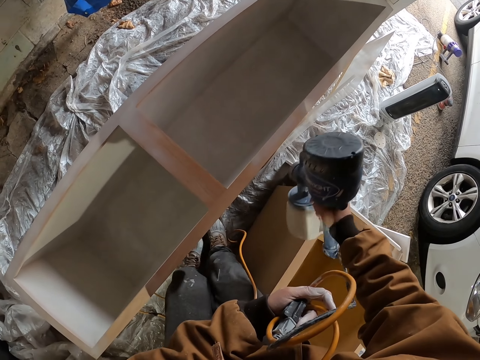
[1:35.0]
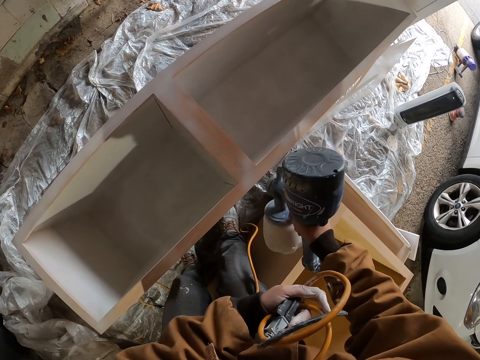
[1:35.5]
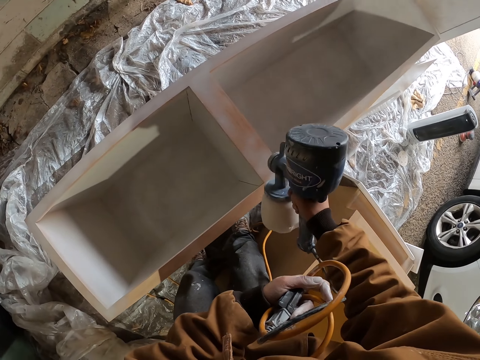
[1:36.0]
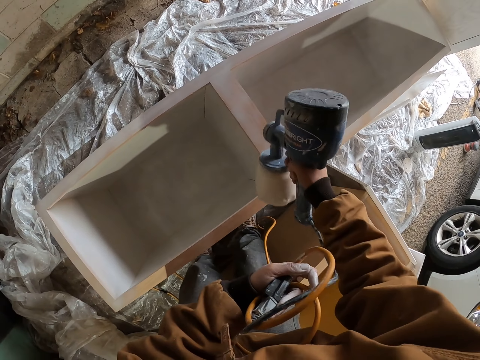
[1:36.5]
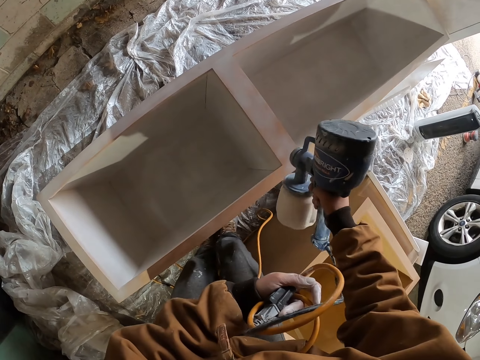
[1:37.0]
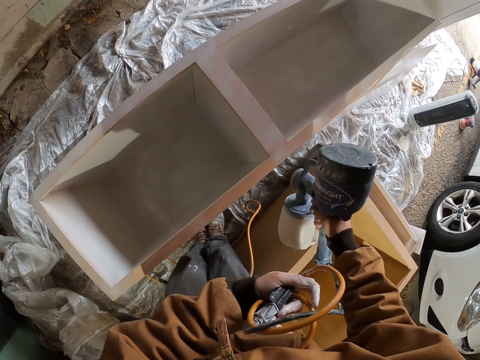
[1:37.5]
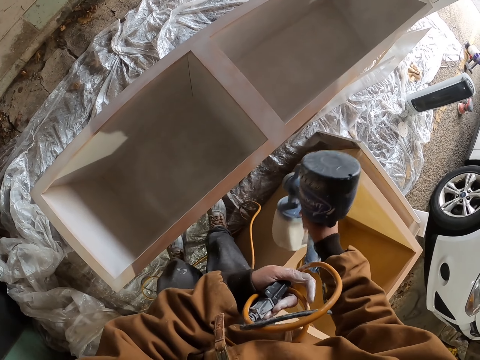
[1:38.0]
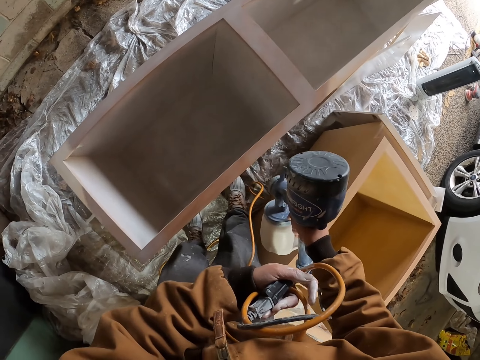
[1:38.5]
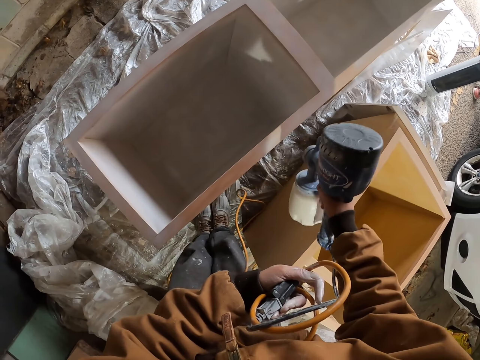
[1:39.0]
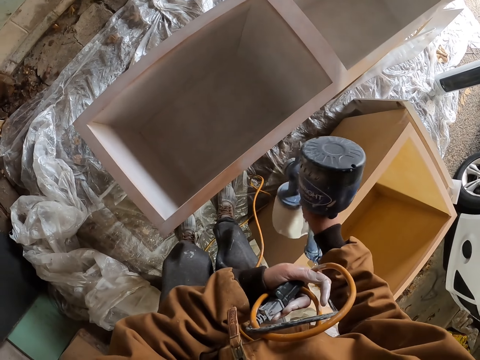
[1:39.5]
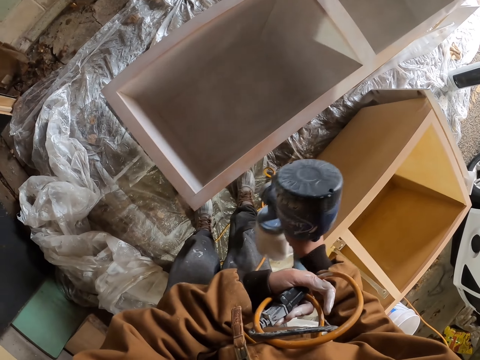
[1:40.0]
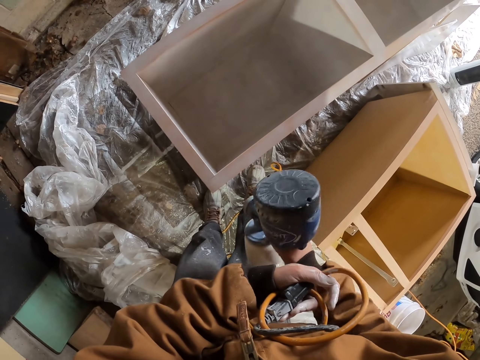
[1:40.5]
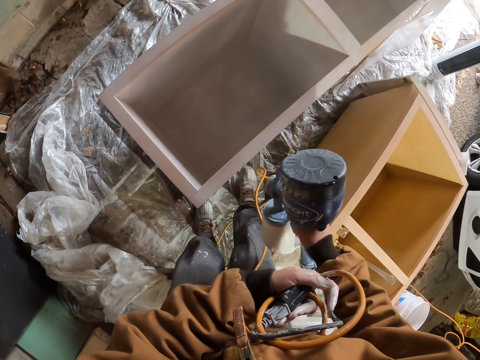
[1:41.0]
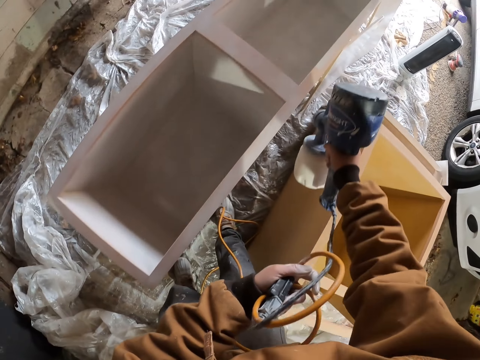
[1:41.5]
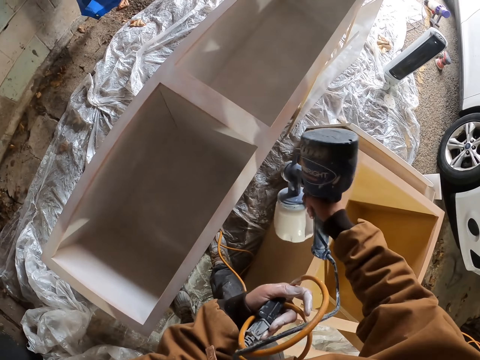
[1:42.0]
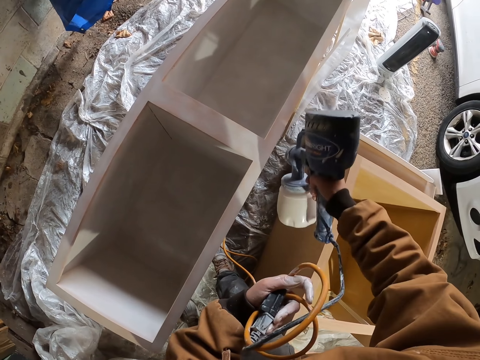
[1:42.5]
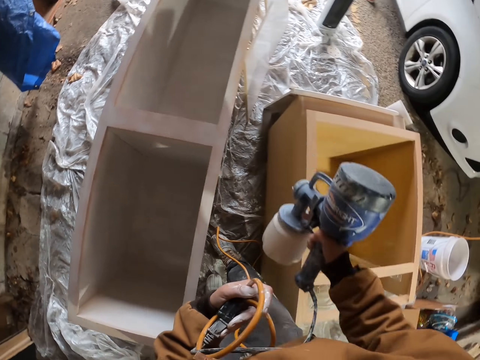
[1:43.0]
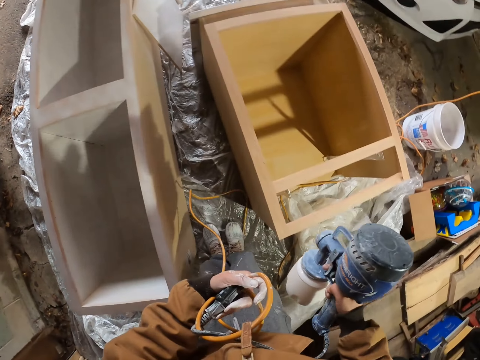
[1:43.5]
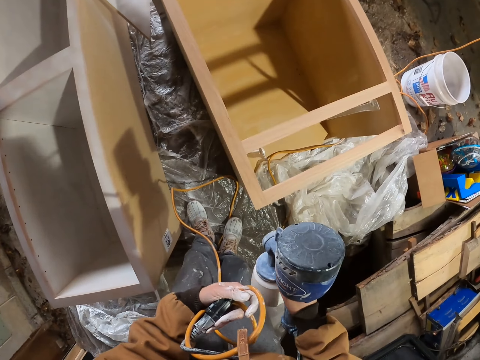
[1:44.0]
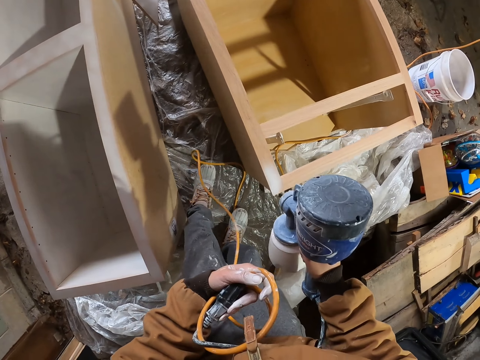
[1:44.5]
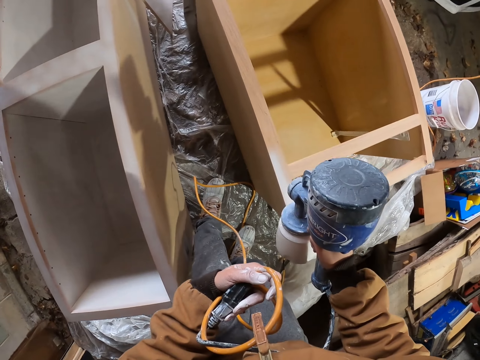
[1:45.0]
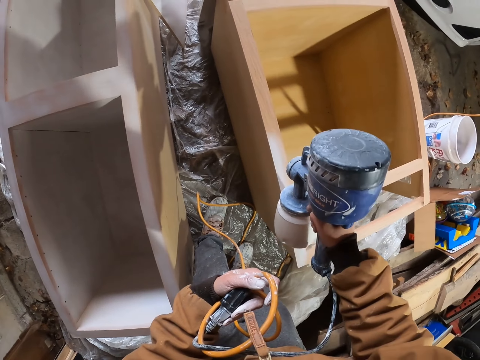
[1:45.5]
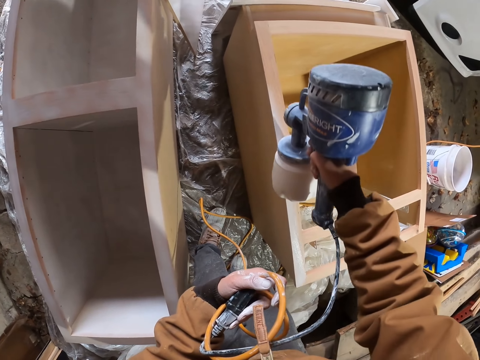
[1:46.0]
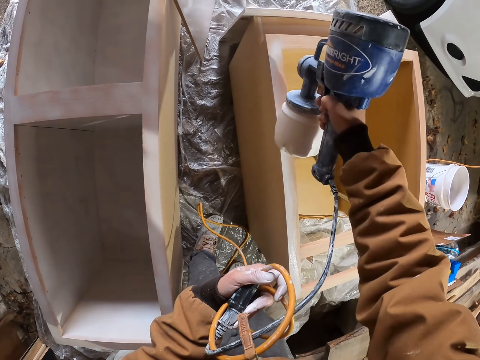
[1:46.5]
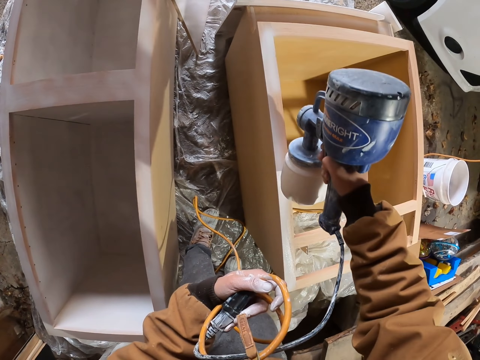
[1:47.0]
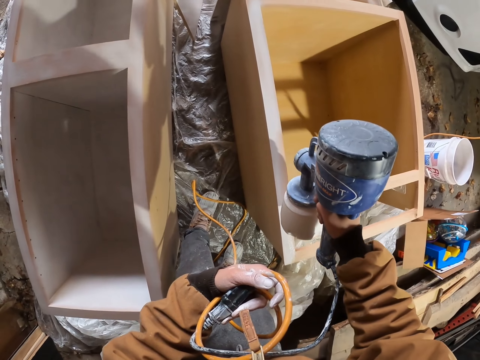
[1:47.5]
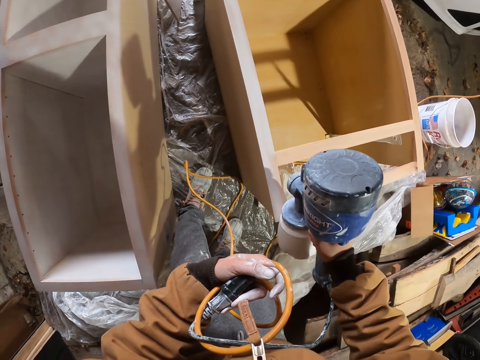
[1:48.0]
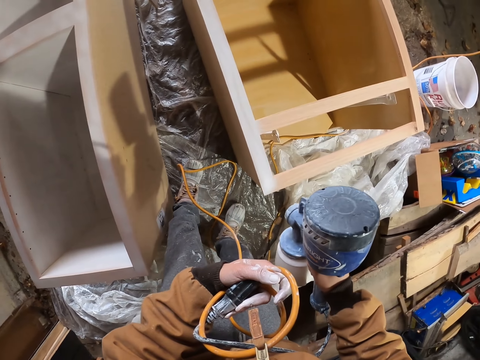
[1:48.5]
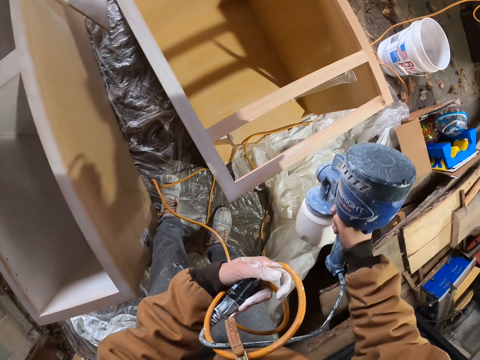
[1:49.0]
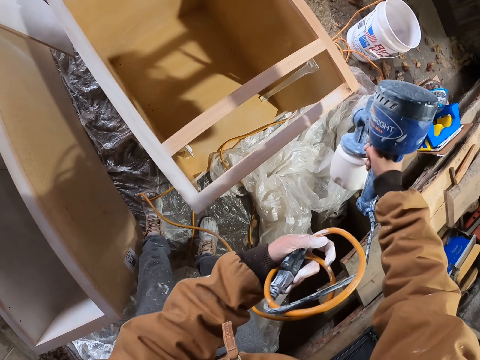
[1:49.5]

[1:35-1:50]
The camera wearer sprays paint on the upper parts of a small wooden box.

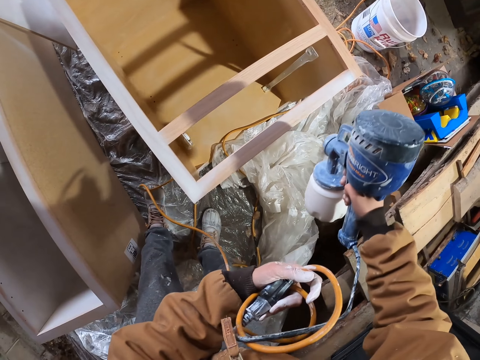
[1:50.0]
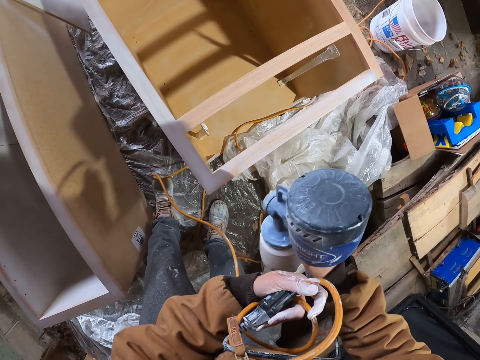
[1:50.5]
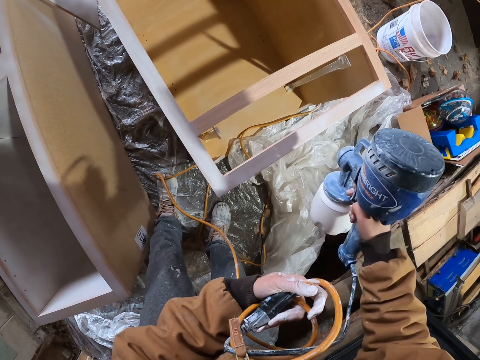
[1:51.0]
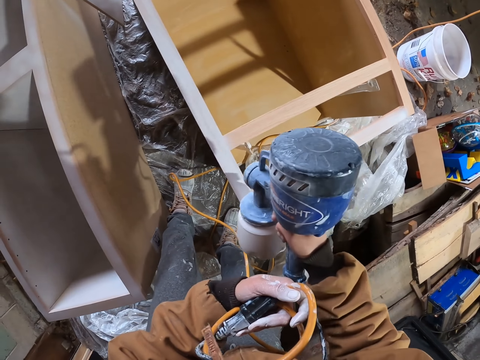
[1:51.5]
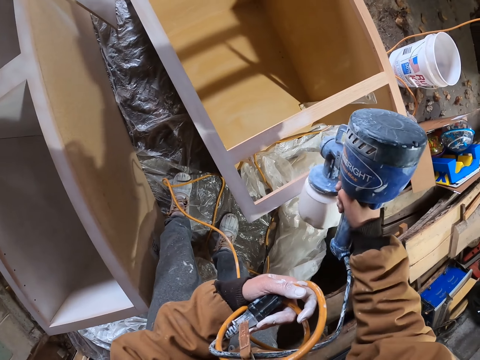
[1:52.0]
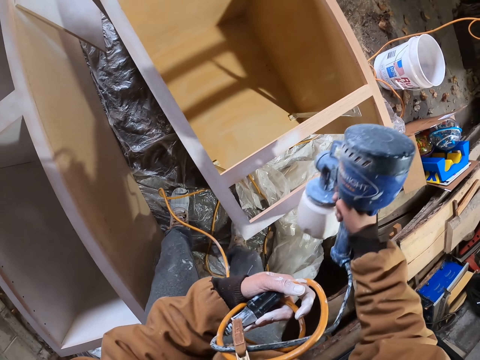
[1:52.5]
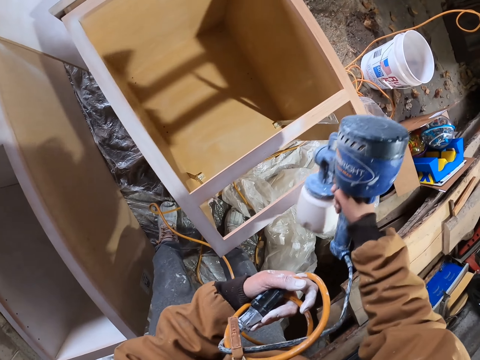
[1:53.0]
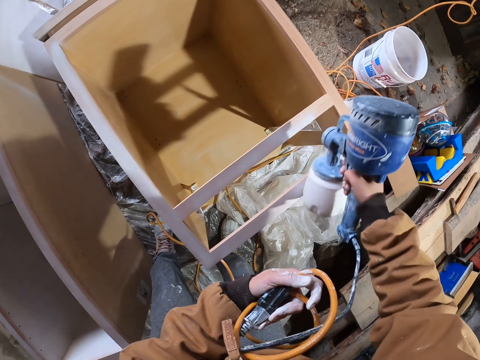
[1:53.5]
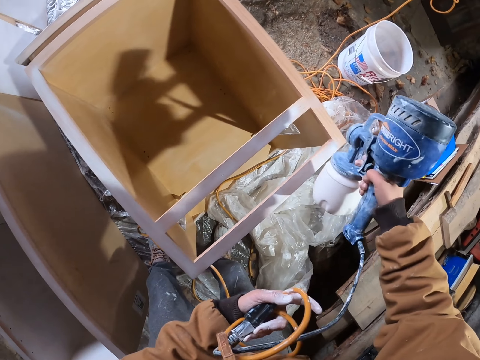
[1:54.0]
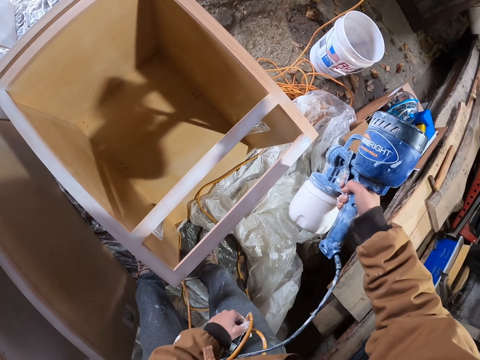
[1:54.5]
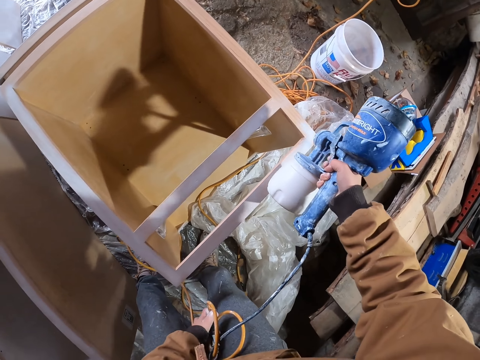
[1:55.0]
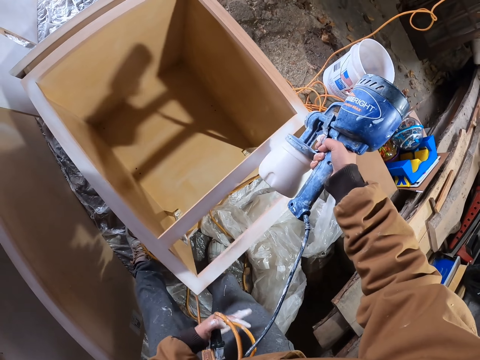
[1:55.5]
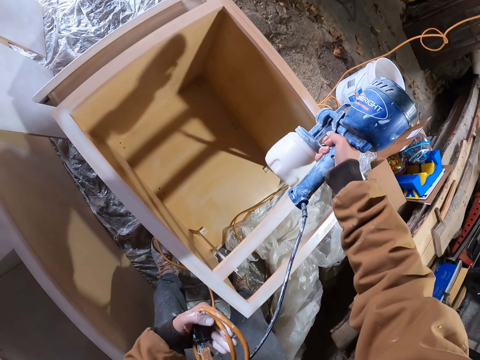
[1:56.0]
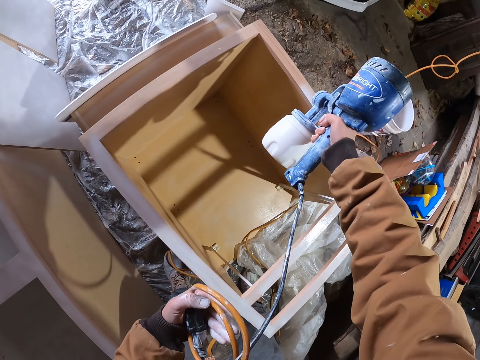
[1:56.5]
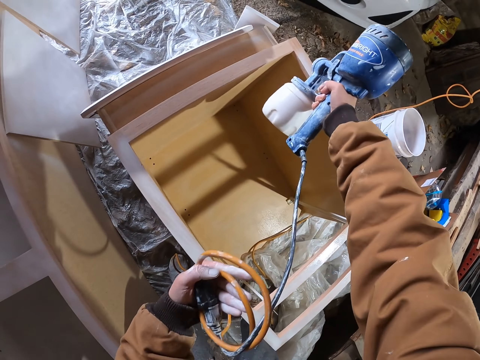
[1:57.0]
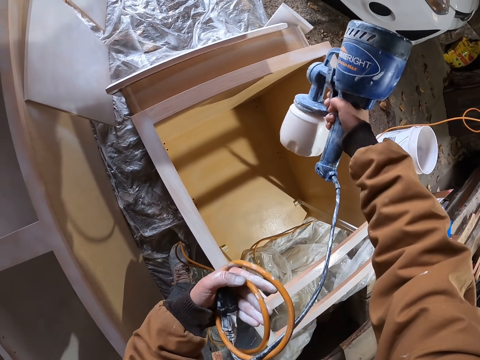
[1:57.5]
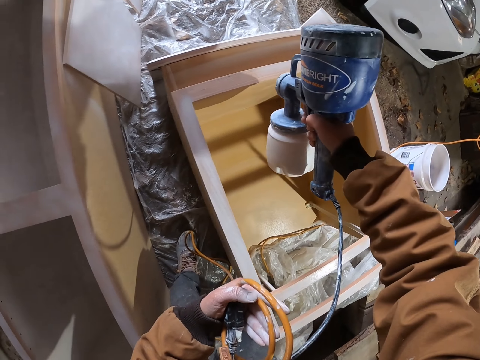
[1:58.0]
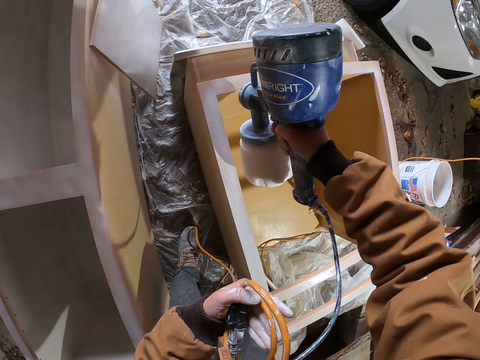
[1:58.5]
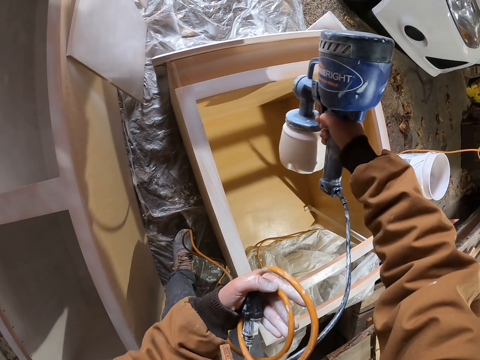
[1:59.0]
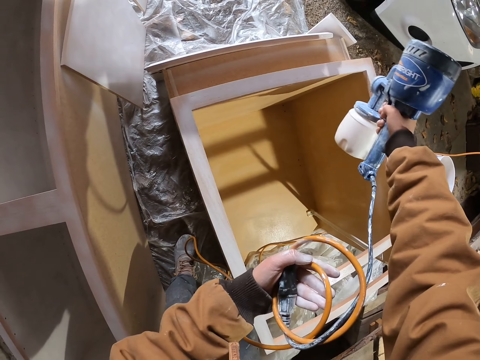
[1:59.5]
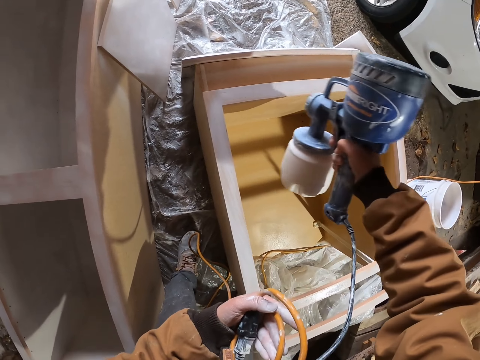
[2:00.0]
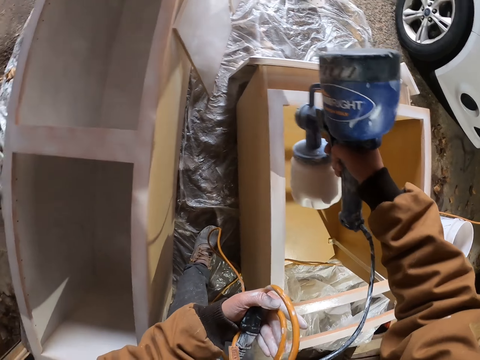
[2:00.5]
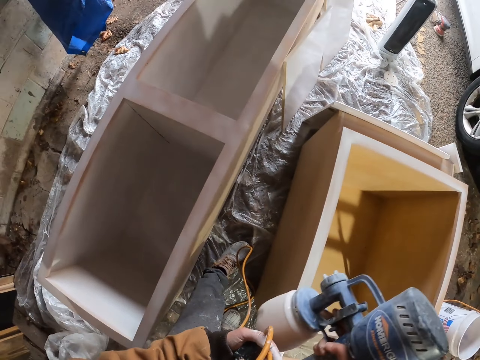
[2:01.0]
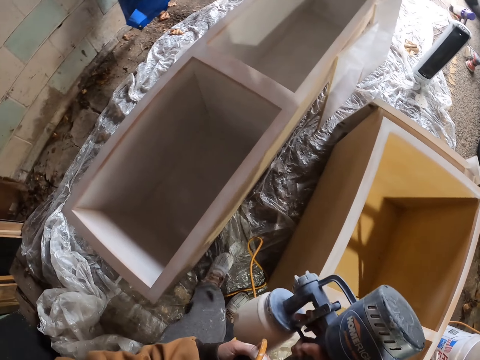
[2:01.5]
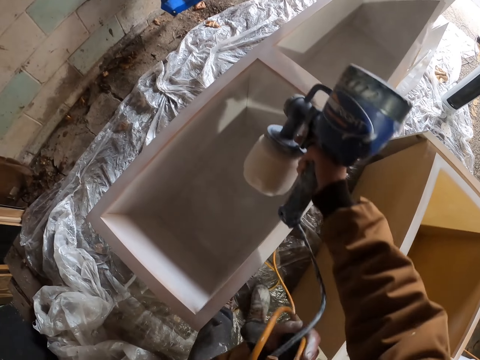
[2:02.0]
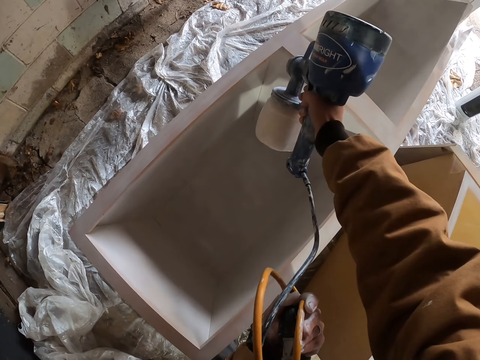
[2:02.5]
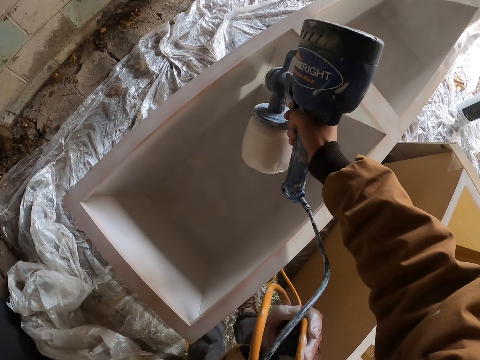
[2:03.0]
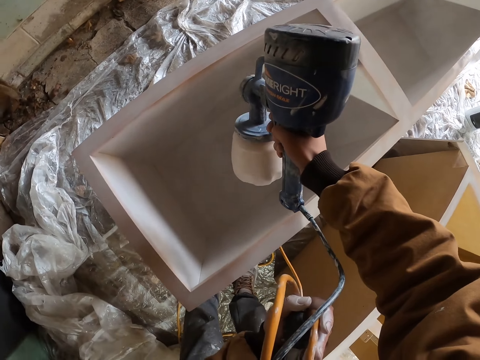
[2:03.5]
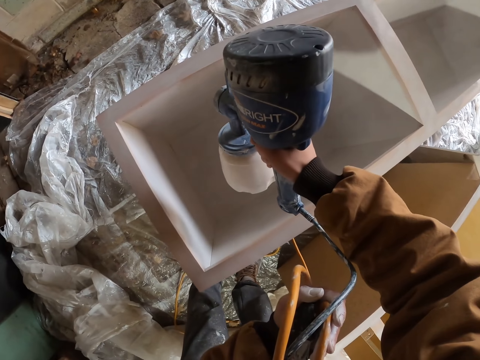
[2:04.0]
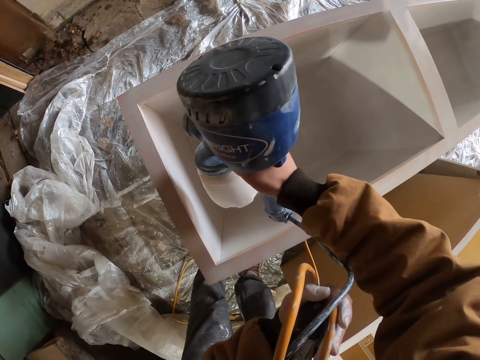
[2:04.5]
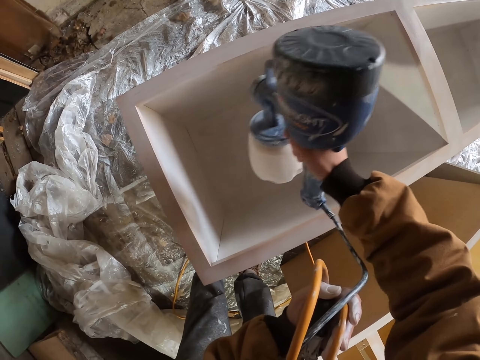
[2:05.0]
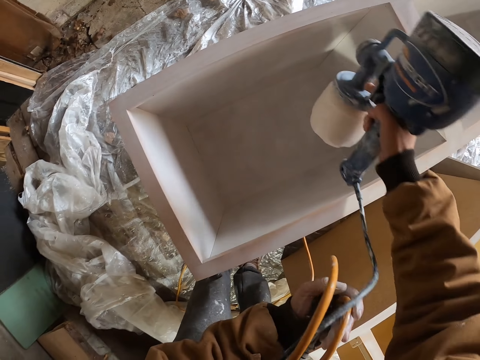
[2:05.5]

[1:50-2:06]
The camera wearer sprays paint on the inner part of a lumber of the wooden box.
